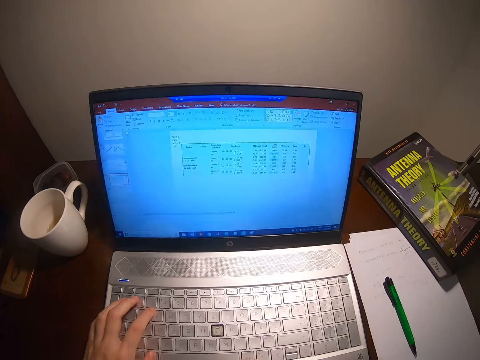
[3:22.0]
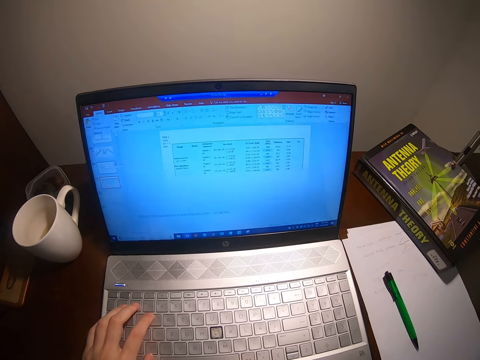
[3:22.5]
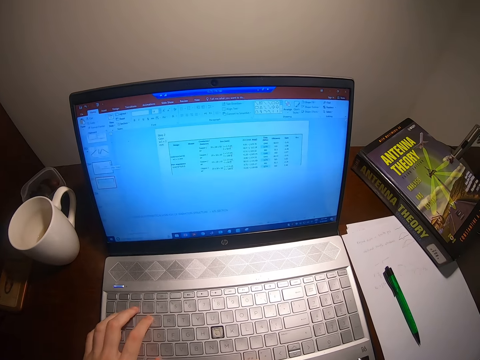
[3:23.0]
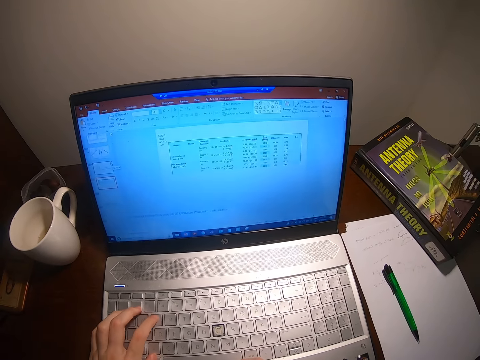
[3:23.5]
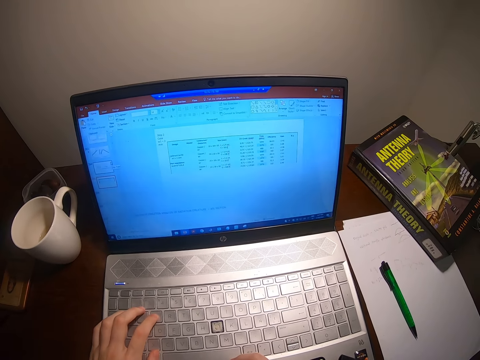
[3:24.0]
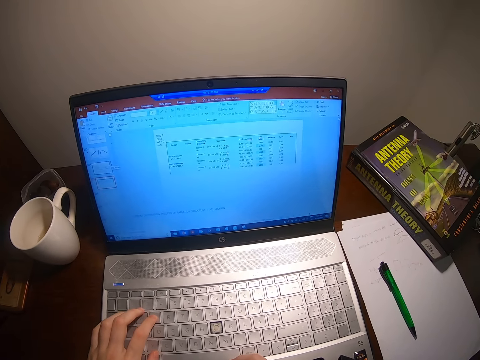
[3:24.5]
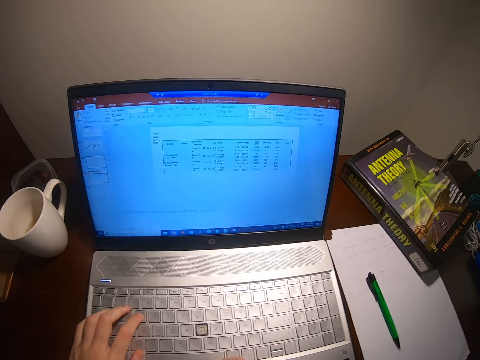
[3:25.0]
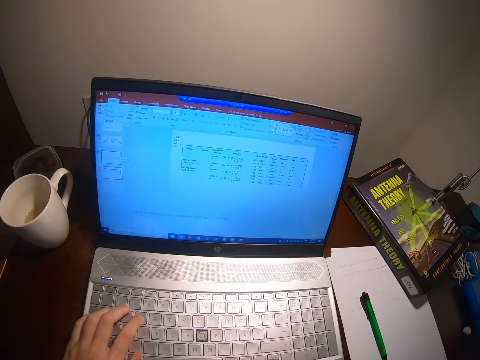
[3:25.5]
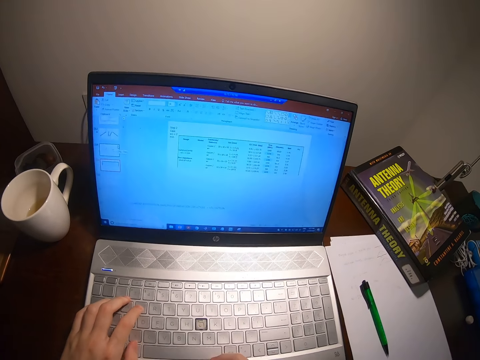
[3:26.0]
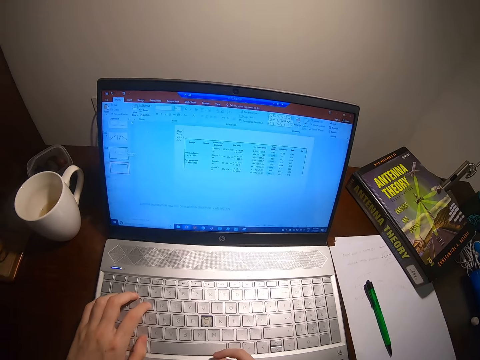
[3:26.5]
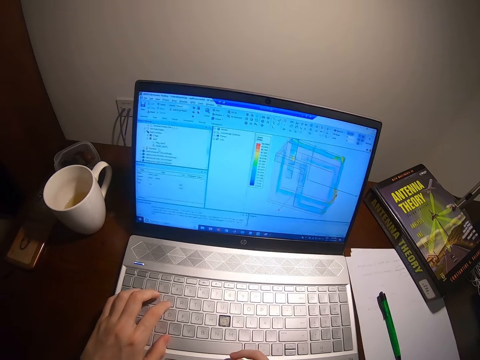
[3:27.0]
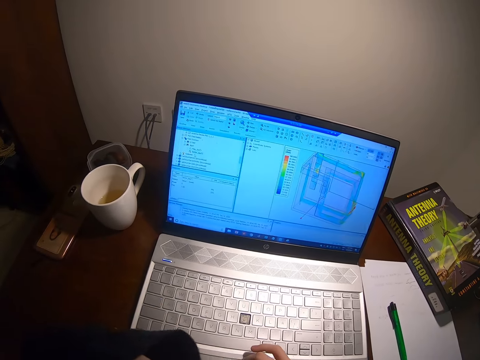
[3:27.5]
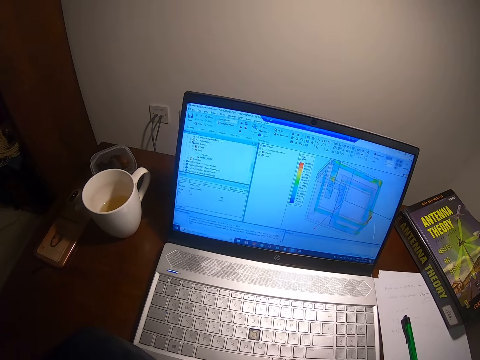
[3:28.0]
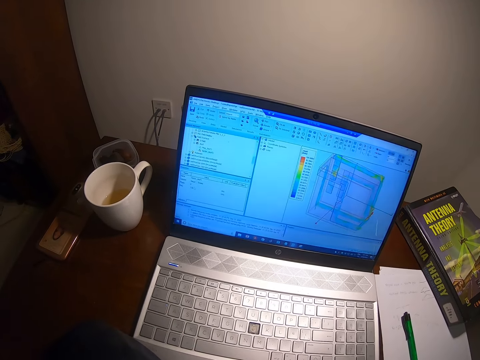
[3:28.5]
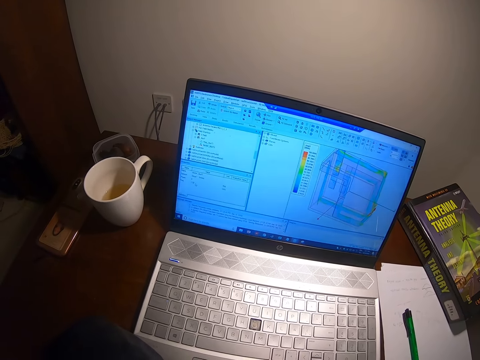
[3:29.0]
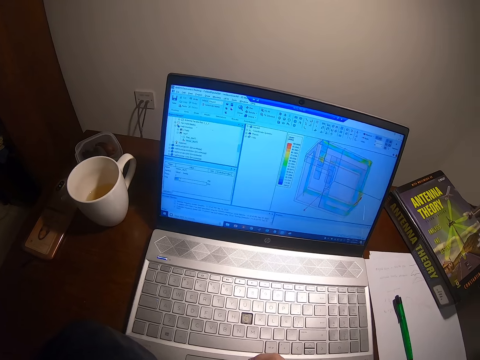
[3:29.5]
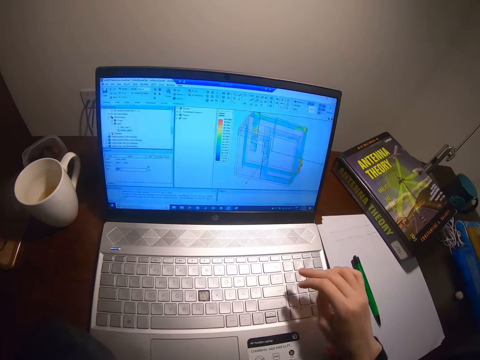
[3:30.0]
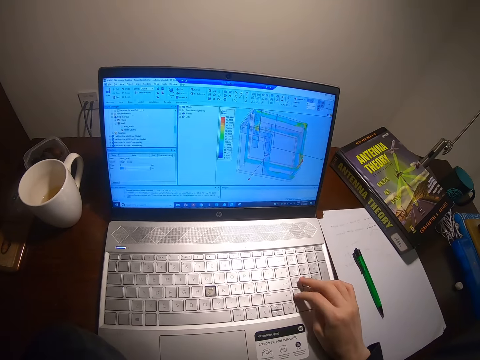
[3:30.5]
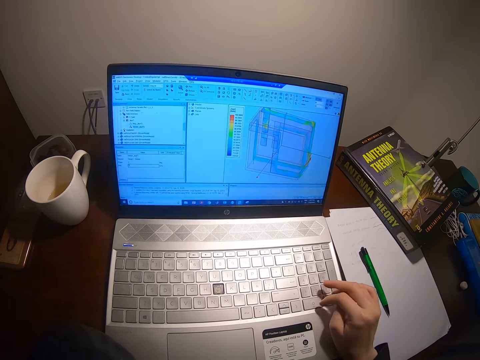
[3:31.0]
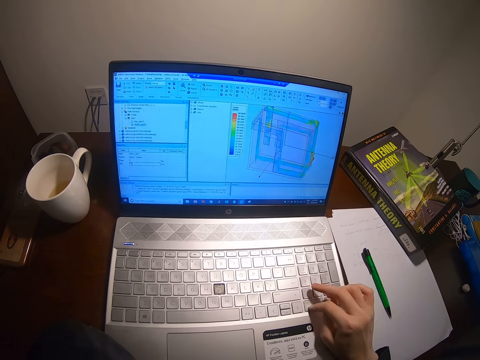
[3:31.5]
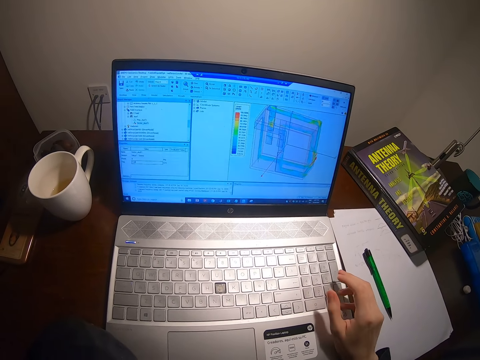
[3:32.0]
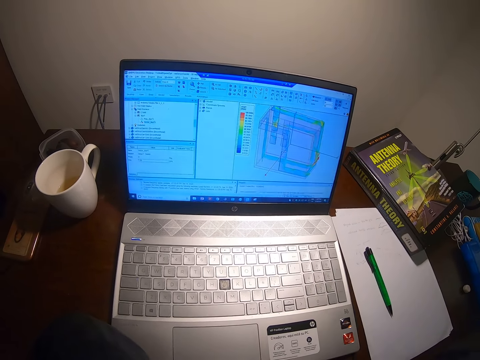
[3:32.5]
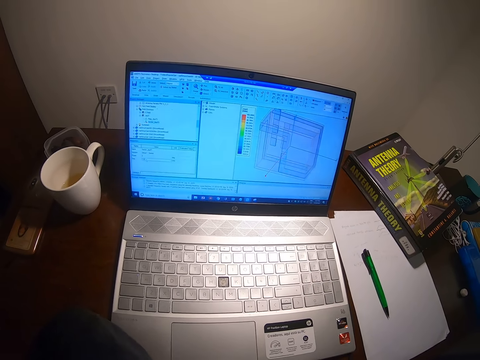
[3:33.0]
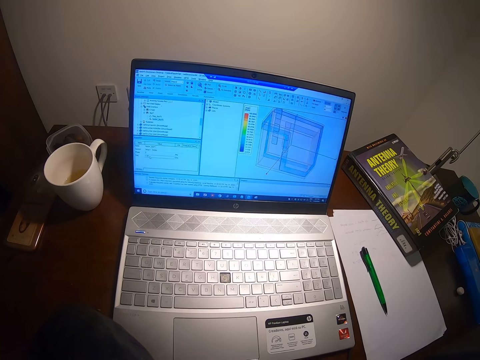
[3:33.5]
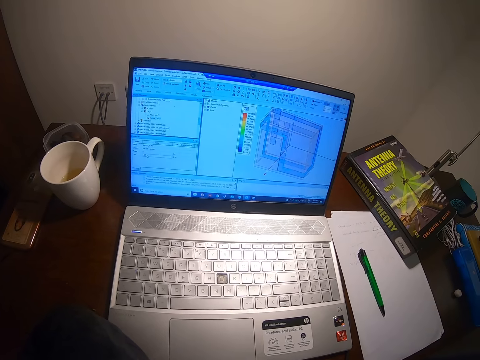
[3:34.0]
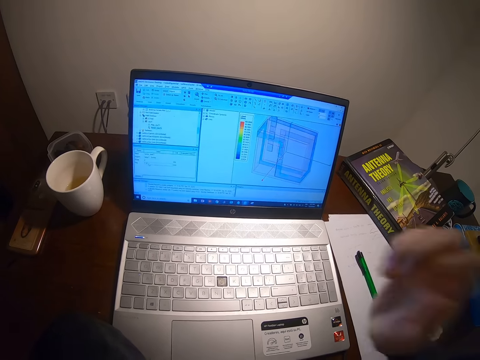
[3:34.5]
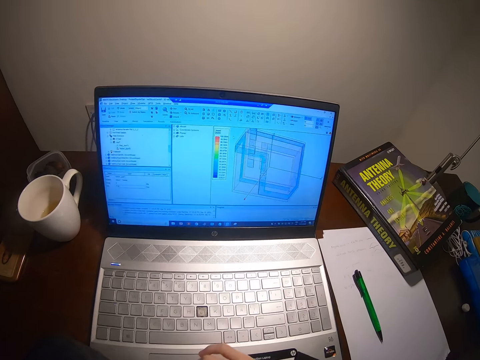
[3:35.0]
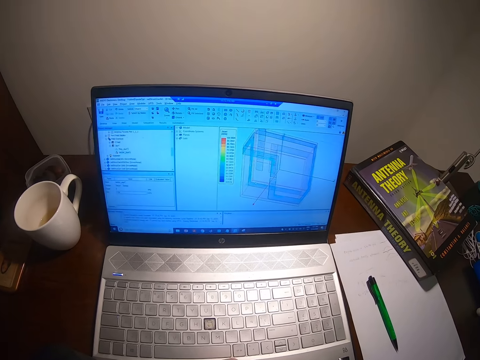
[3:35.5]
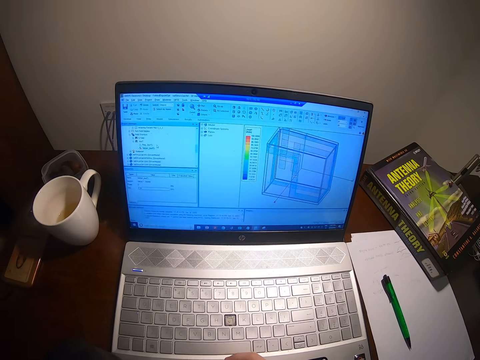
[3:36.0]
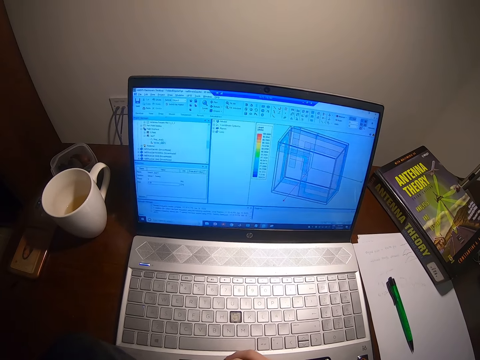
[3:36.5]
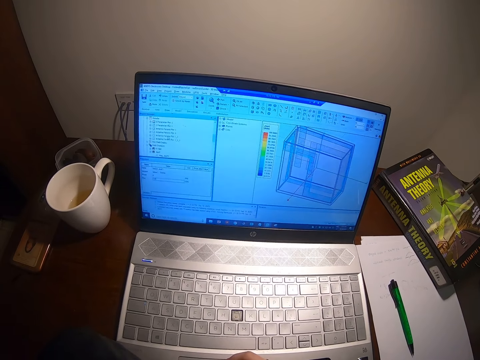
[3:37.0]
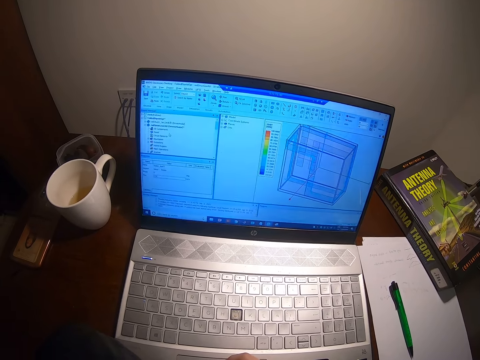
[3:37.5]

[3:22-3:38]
The camera wearer browses on the laptop. They watch the laptop. They browse on the laptop. They watch the laptop.

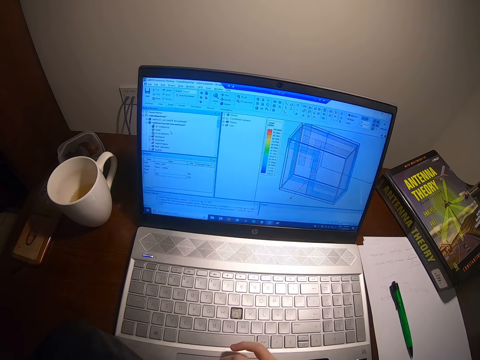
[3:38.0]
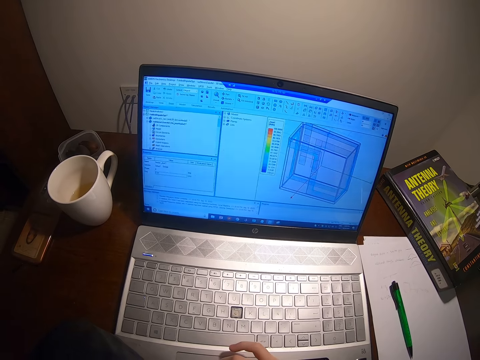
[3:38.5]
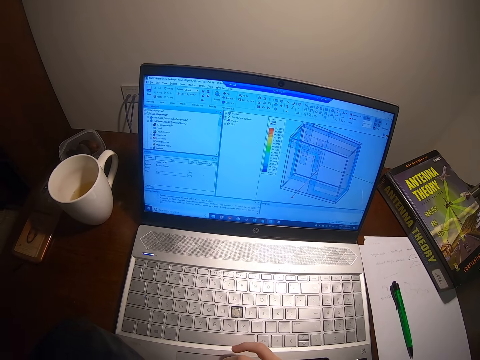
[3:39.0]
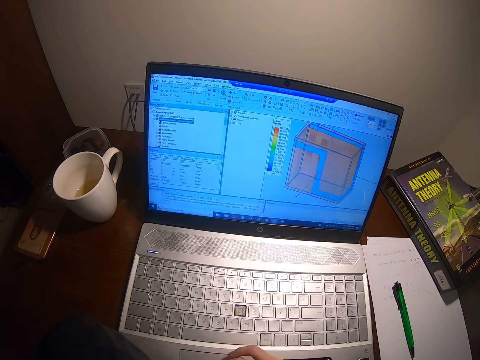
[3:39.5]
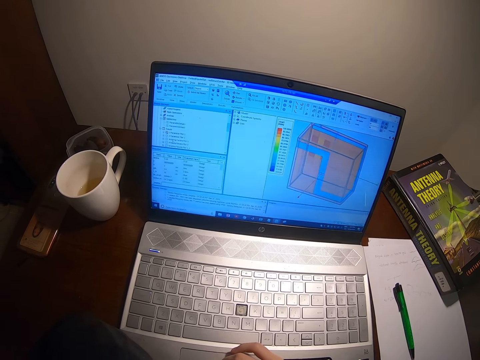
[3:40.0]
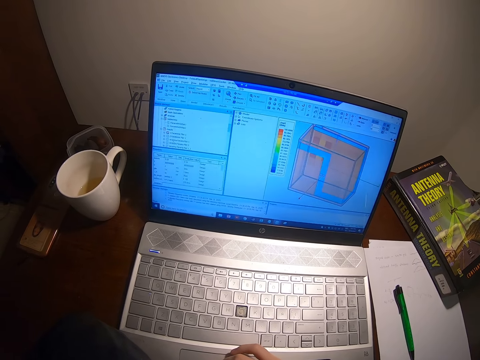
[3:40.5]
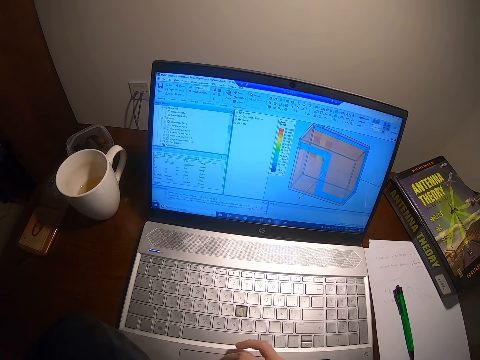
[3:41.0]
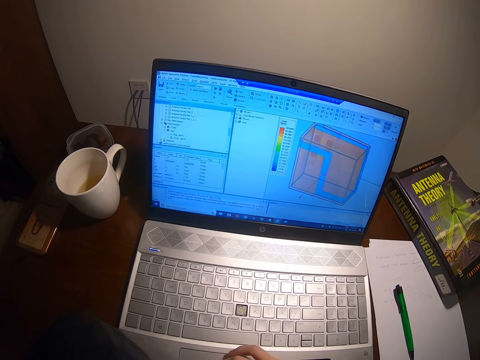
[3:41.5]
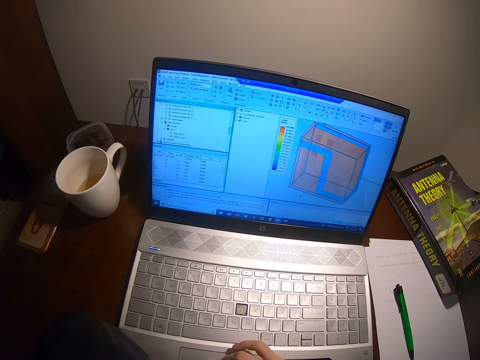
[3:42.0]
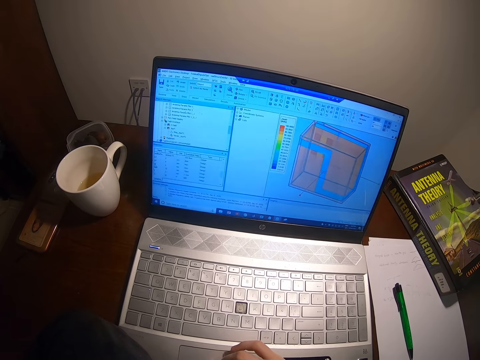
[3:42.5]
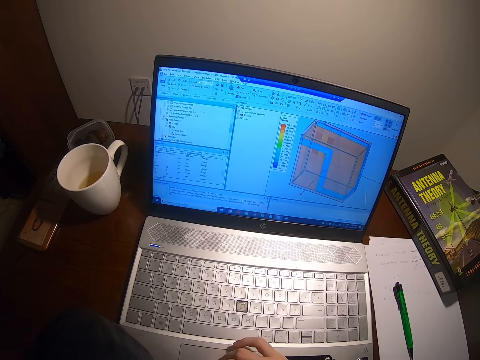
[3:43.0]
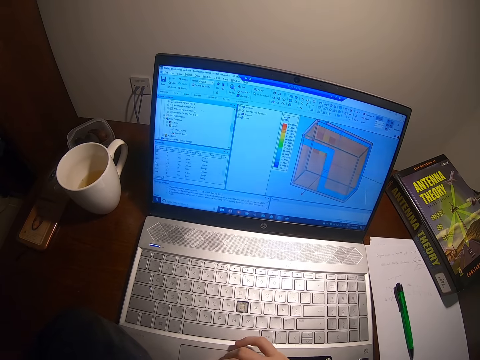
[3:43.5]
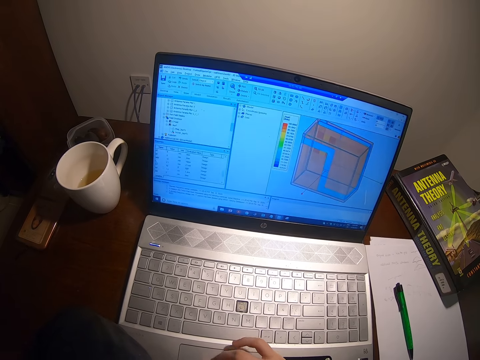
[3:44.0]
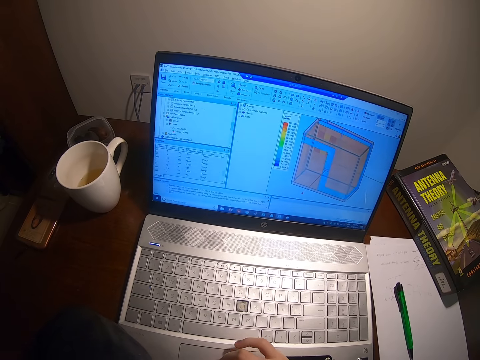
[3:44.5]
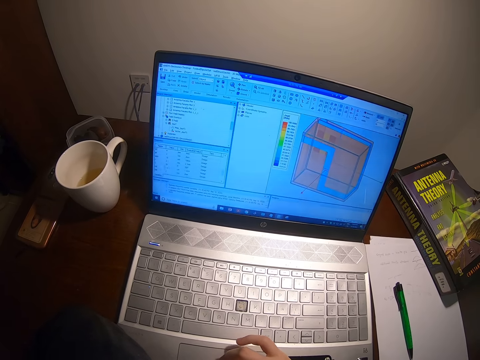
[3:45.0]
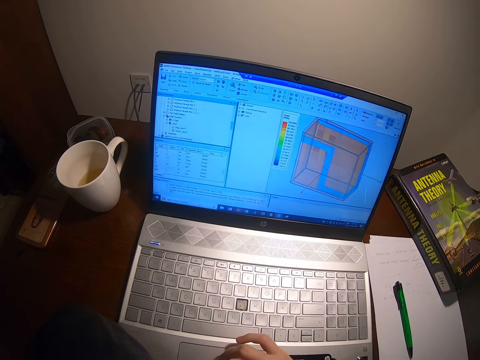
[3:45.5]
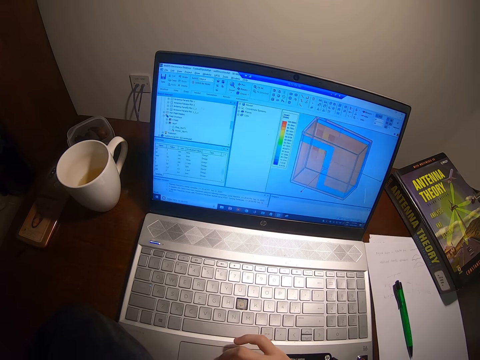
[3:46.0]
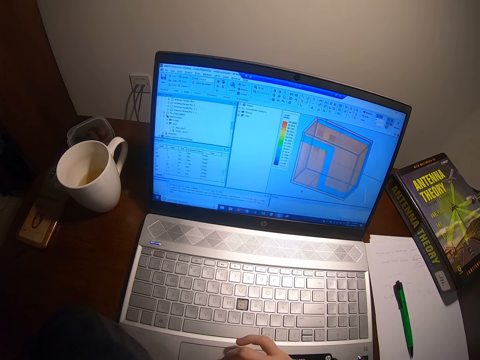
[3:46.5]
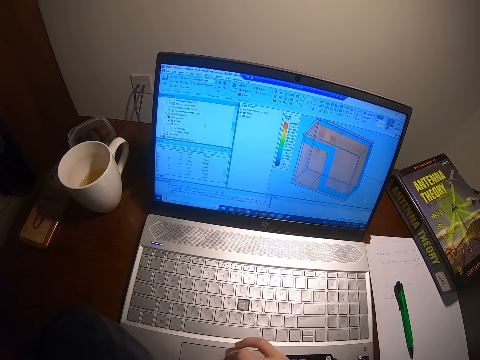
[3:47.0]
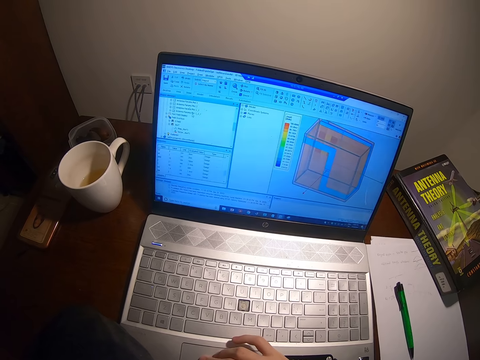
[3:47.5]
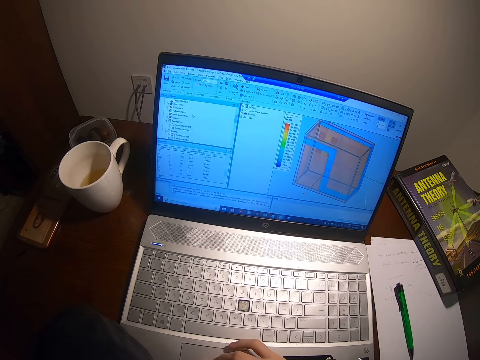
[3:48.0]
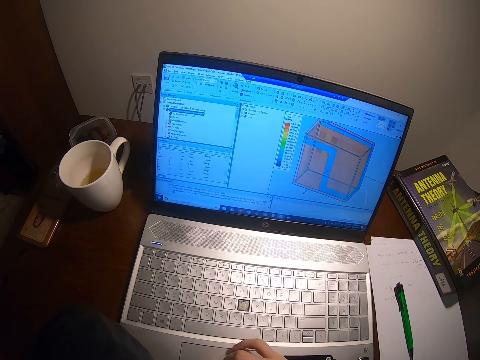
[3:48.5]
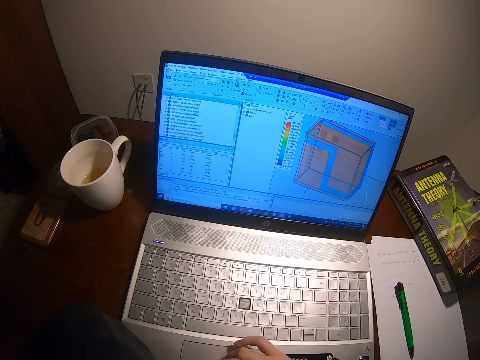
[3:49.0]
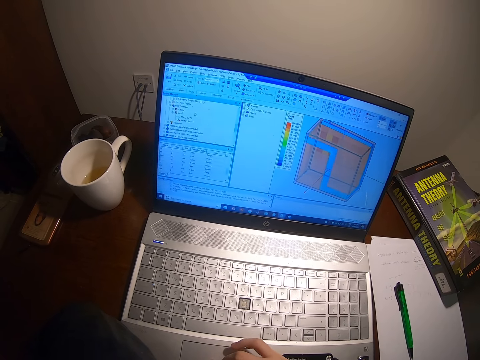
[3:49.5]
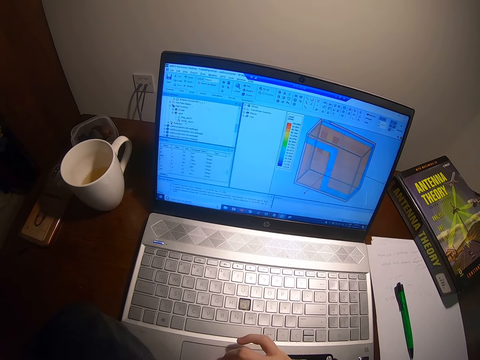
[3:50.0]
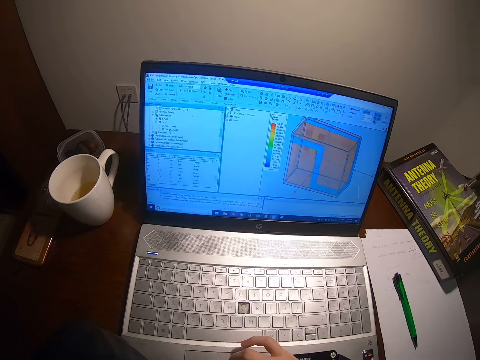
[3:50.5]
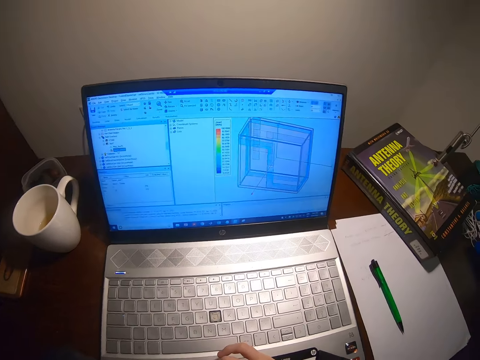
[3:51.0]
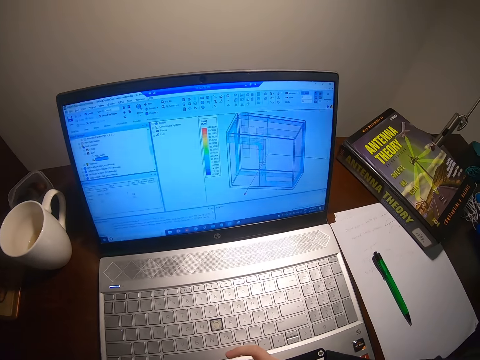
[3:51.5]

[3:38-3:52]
The camera wearer browses on the laptop. They watch the laptop. They browse on the laptop.
